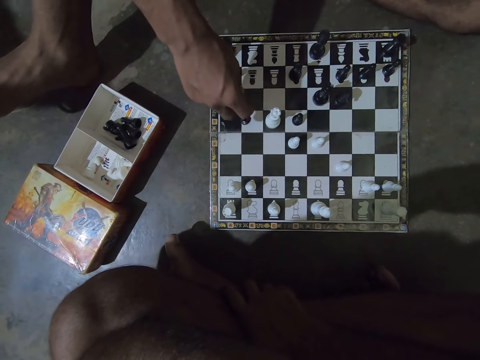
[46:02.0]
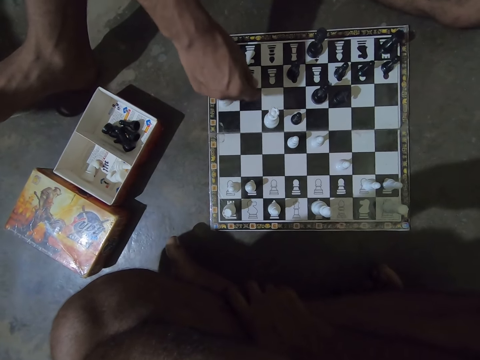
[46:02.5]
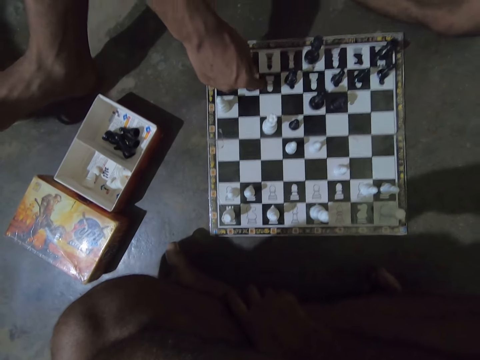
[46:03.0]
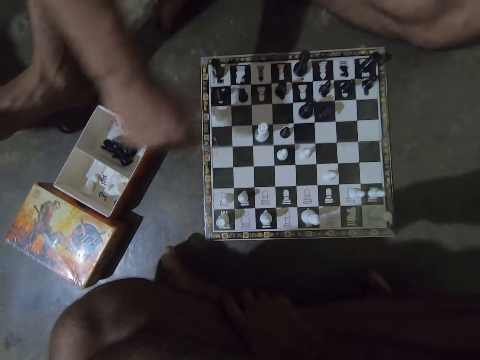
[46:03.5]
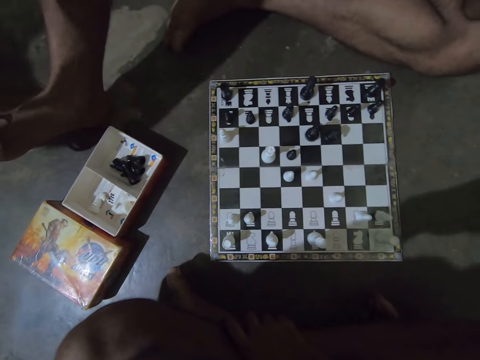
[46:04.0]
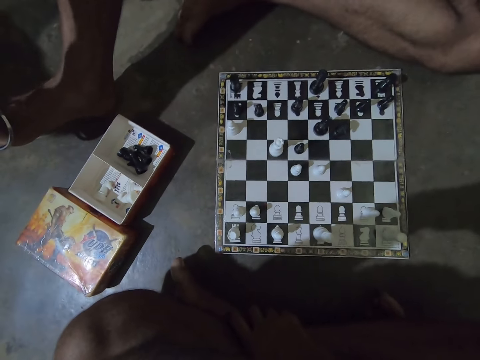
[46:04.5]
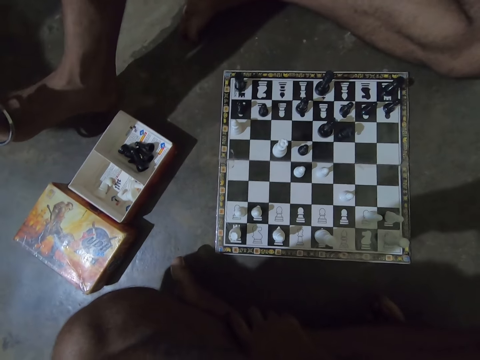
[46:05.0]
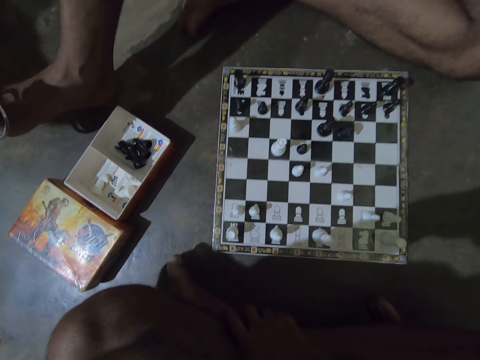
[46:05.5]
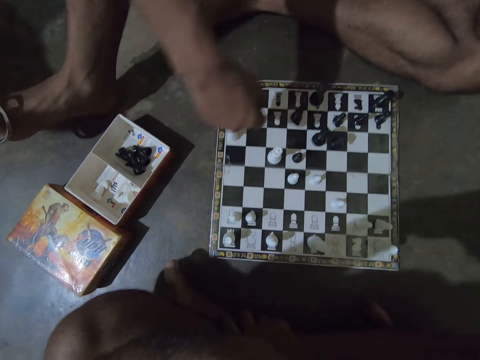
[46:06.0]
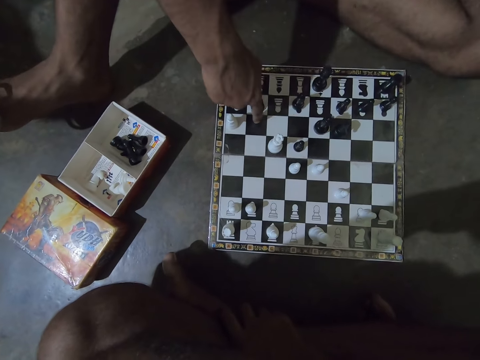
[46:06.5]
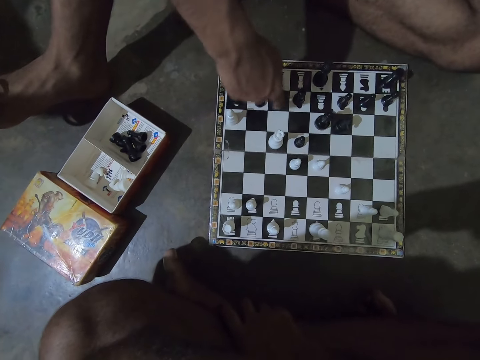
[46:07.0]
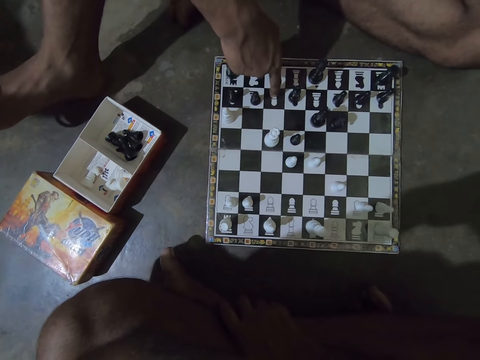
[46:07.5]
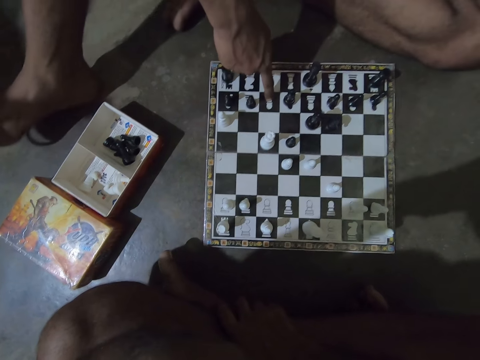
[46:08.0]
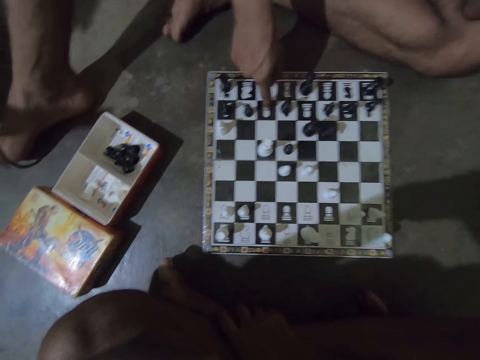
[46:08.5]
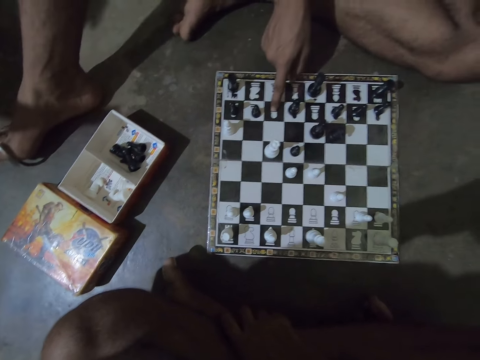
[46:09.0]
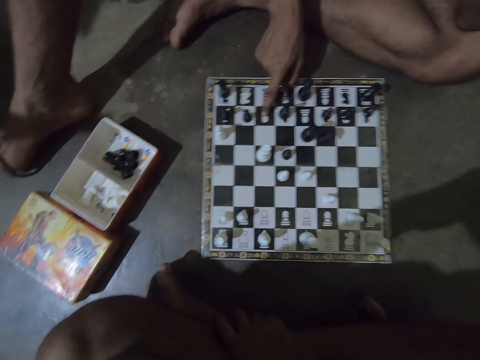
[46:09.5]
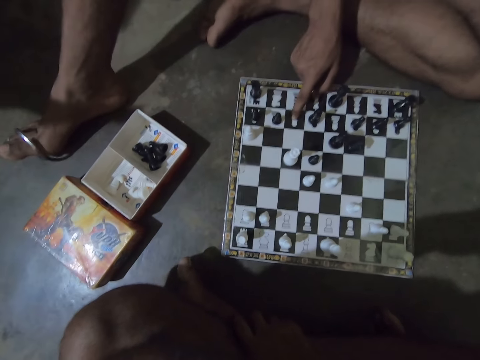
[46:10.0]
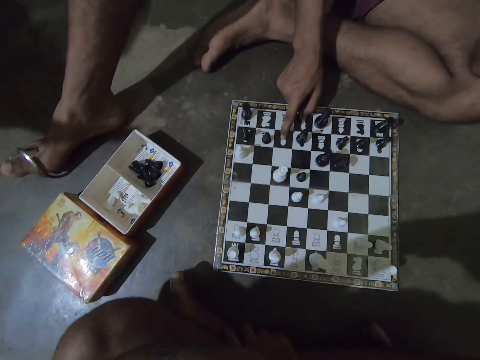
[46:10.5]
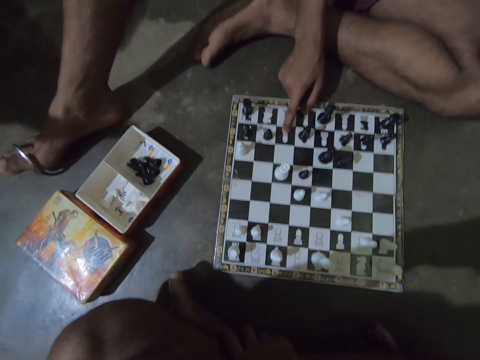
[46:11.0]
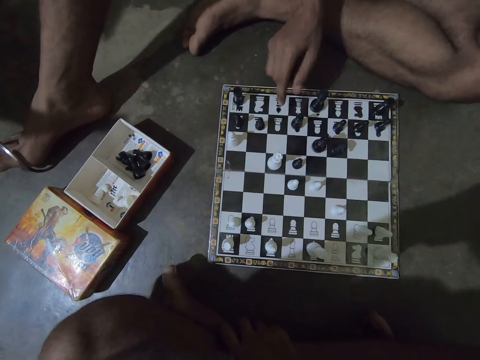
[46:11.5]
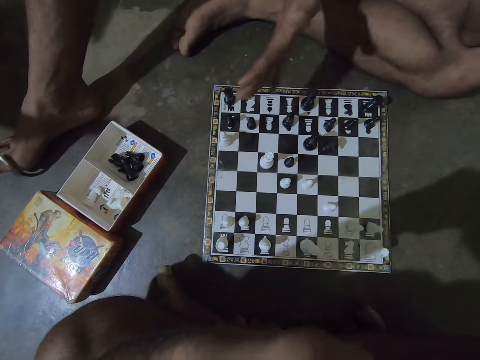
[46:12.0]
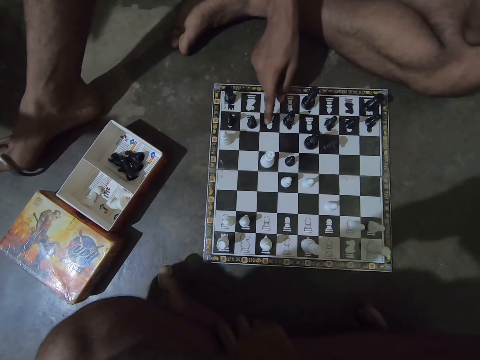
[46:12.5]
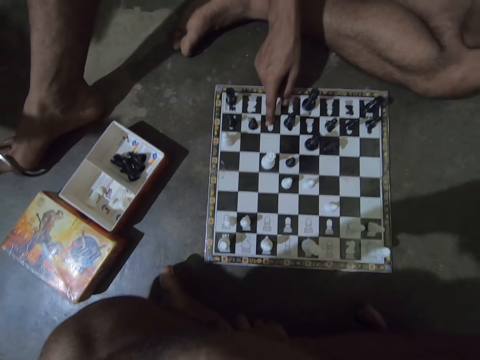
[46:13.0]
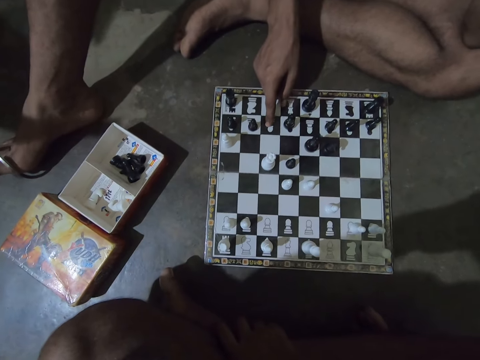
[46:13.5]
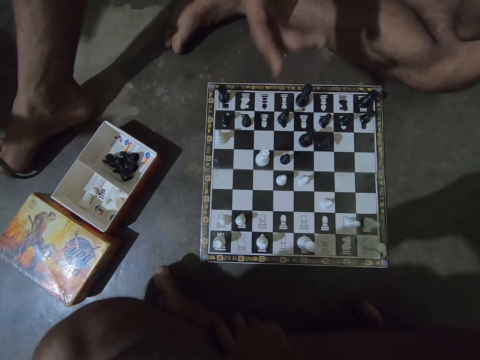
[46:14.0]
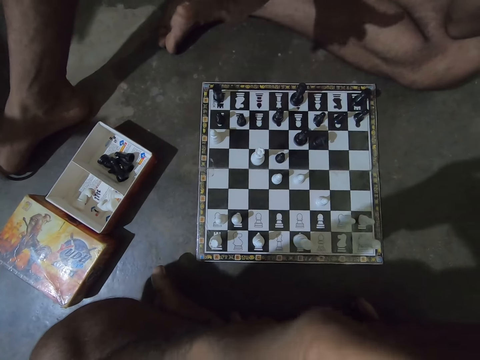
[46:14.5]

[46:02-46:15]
A man places the black chess piece on the chess board. He places his right hand on his right foot. The camera wearer looks at the chessboard. The man makes a hand gesture on the chess board. He touches the chessboard.

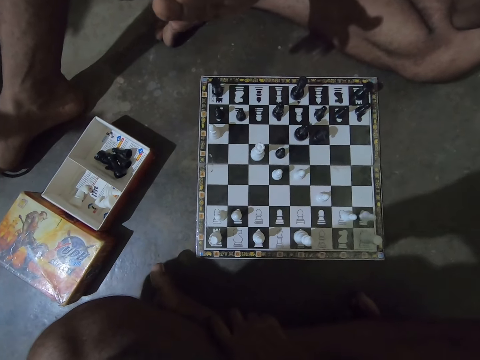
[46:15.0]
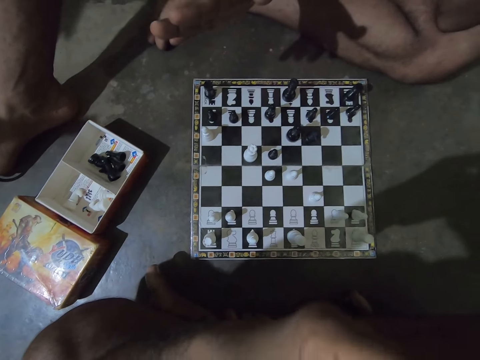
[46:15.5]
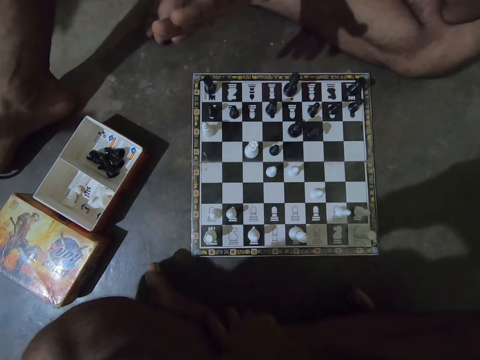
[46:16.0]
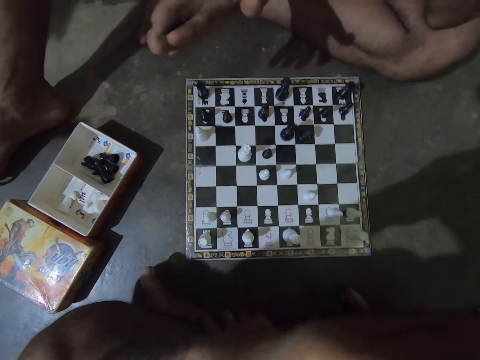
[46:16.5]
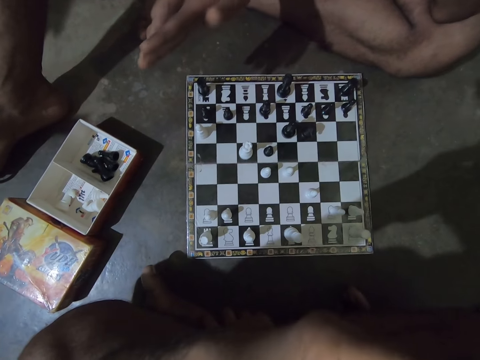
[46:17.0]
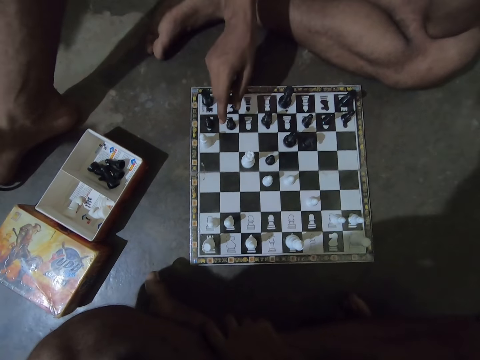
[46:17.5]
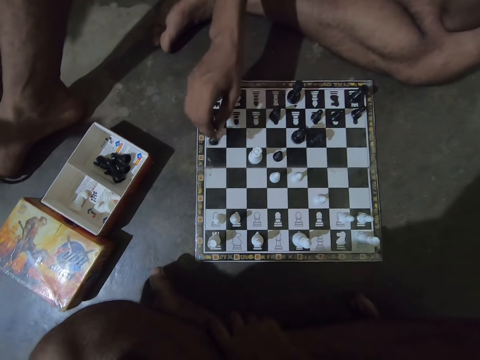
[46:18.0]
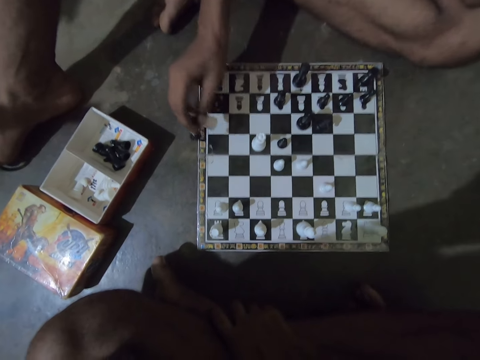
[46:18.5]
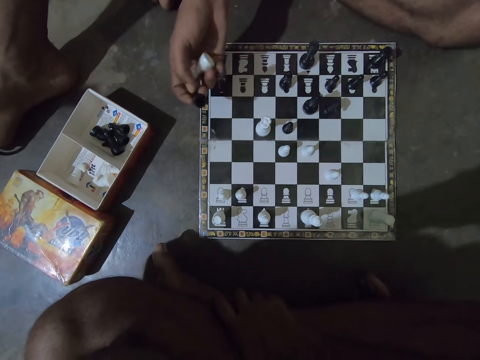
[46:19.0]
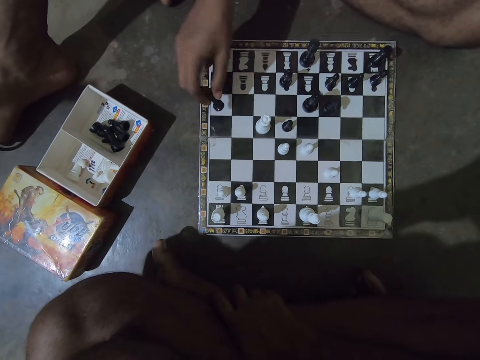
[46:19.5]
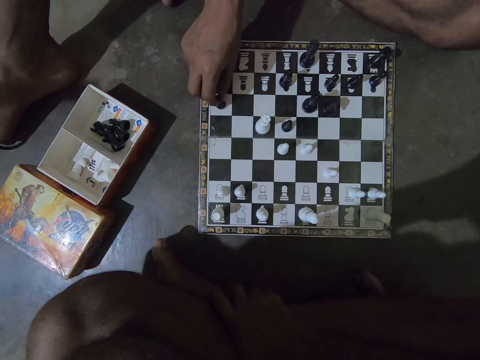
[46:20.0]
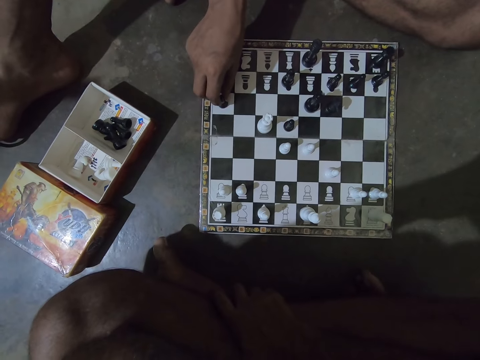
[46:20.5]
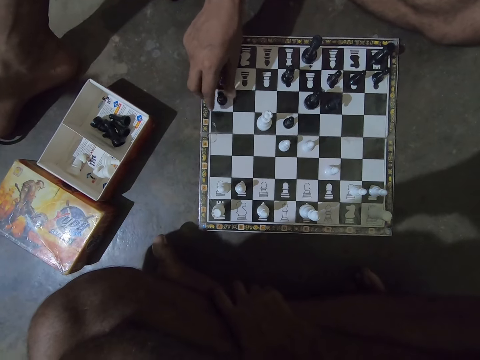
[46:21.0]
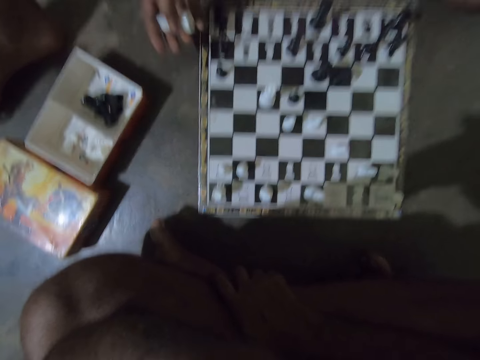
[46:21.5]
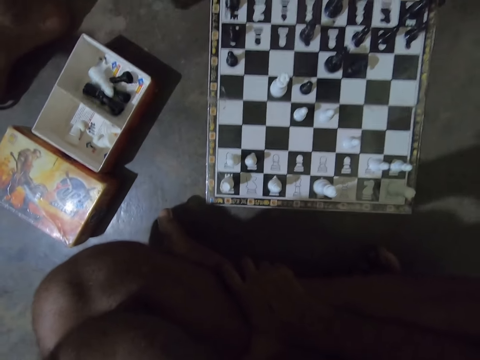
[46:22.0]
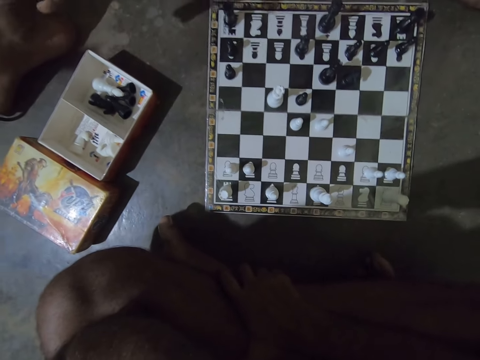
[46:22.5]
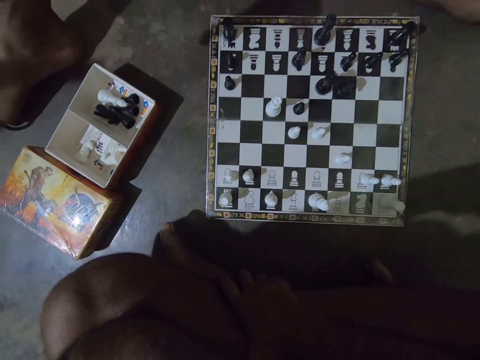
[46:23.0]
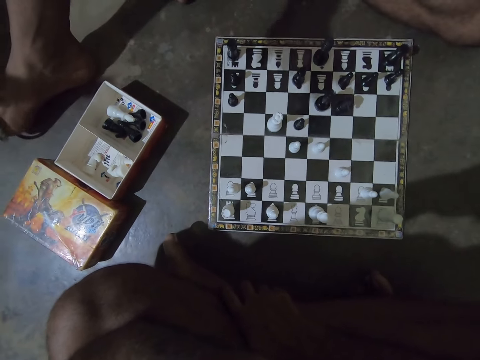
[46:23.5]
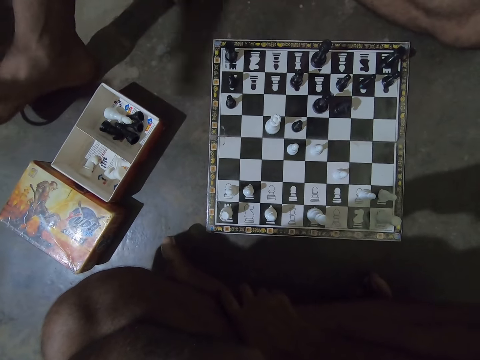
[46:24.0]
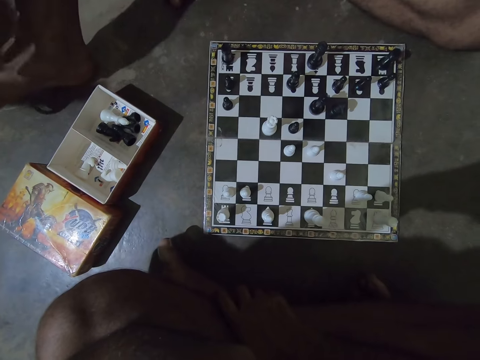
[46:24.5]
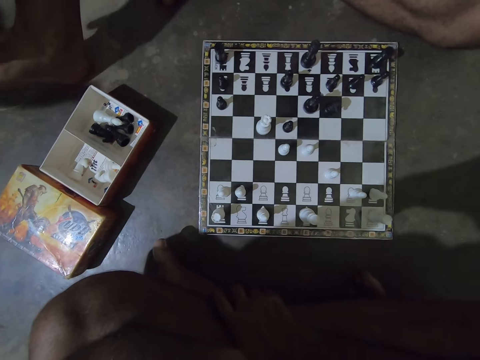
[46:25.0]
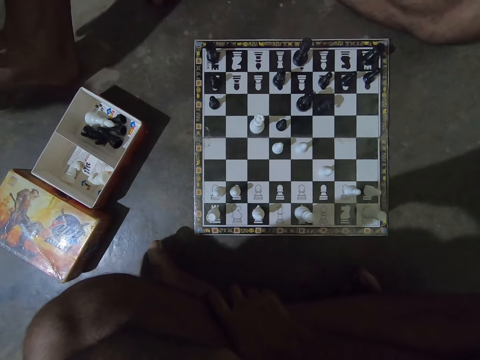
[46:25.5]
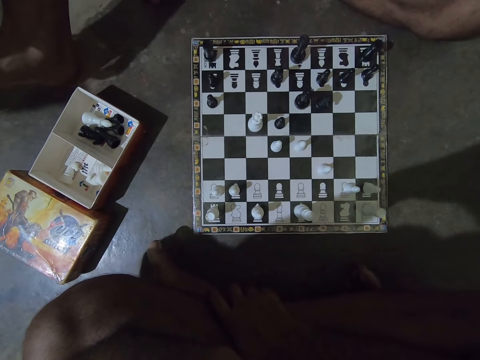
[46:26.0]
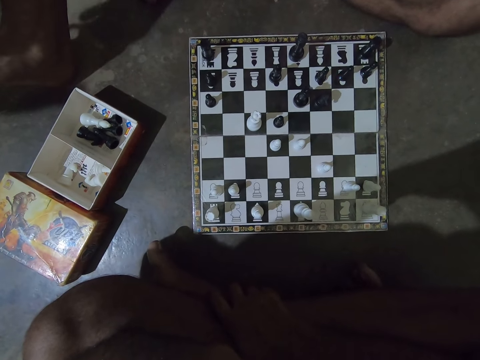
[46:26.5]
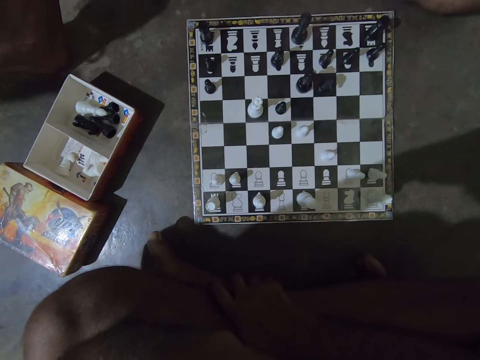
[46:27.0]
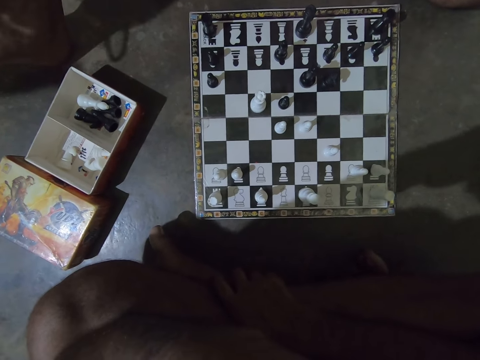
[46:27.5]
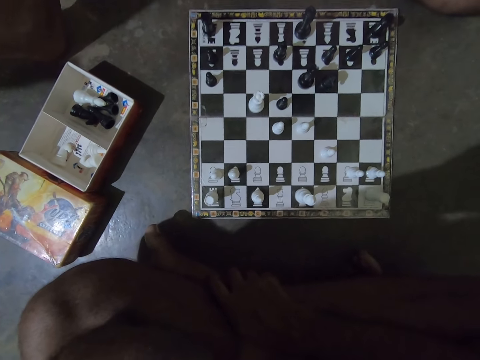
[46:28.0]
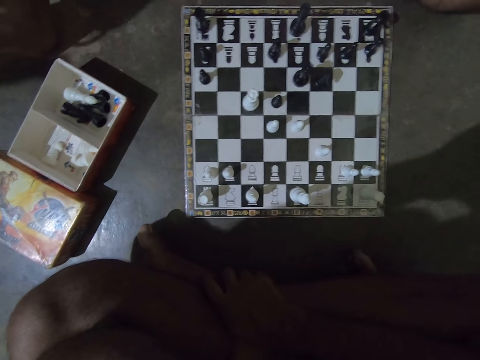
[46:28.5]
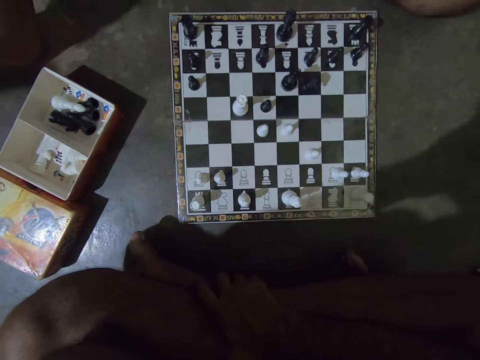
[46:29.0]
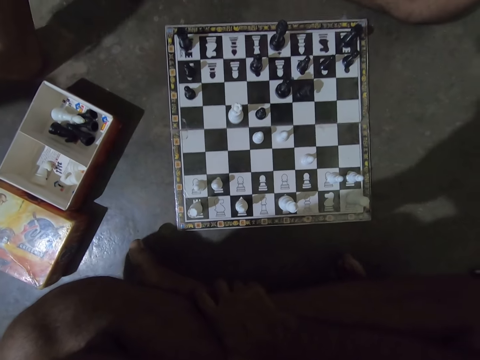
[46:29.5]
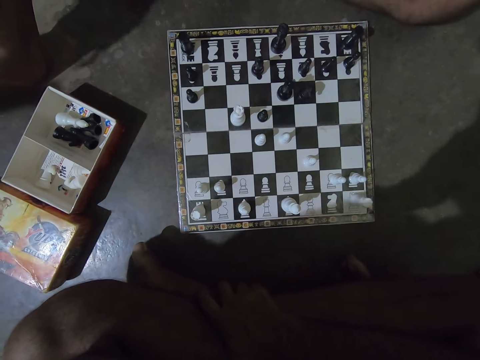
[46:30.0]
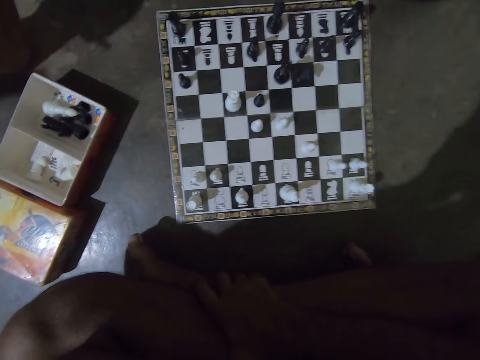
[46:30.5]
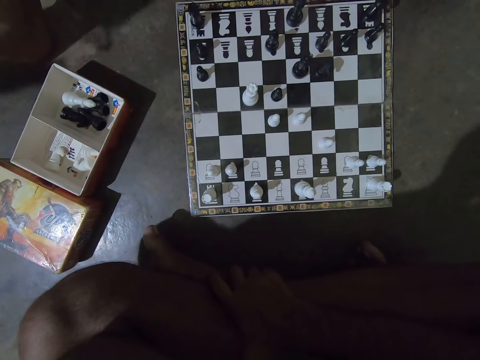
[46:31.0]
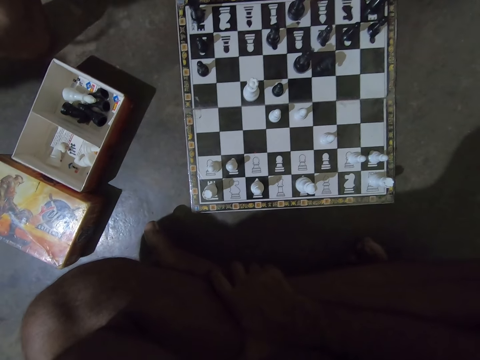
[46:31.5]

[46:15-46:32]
The man picks up the black chess piece from the chess board. He picks up a white chess piece on the chess board. He places the black chess piece in the position of the white chess piece on the chess board. He throws the white chess piece in the right part of the game box. The camera wearer looks at the chessboard.
